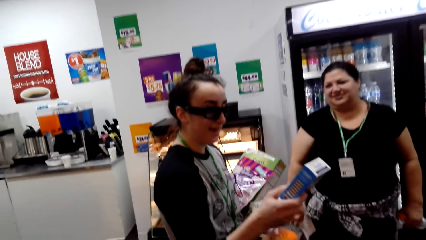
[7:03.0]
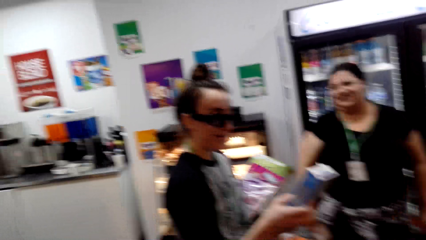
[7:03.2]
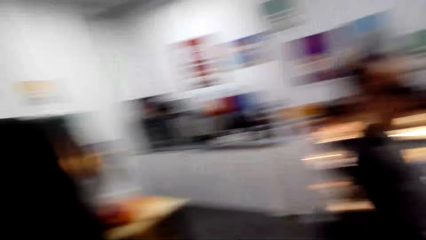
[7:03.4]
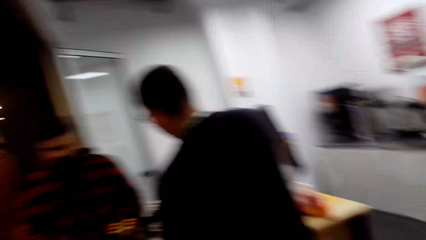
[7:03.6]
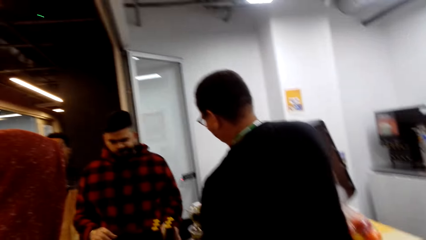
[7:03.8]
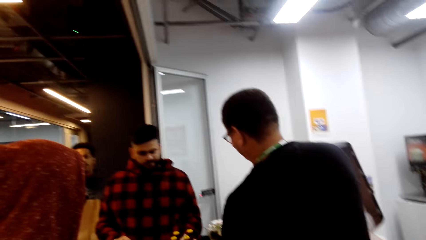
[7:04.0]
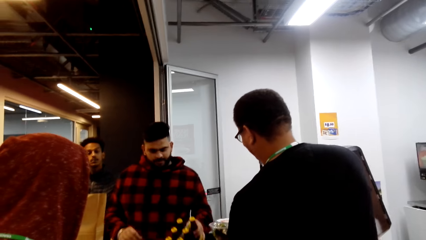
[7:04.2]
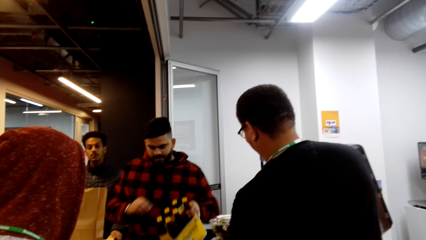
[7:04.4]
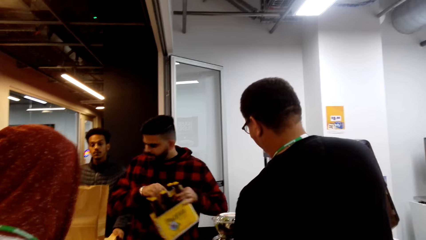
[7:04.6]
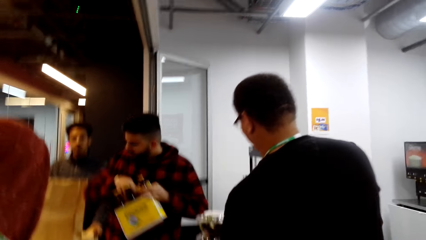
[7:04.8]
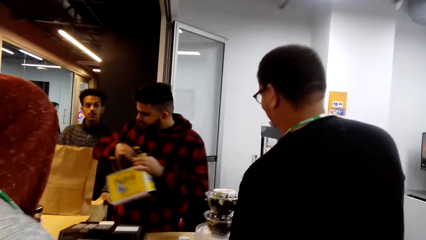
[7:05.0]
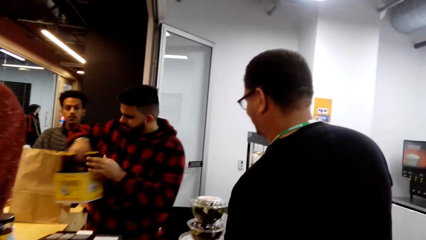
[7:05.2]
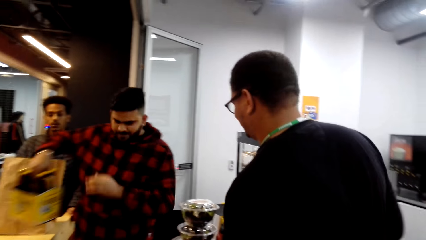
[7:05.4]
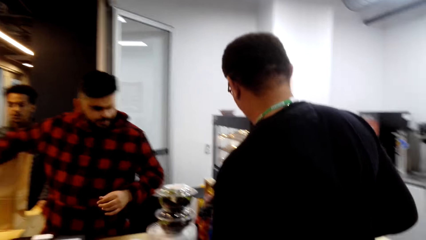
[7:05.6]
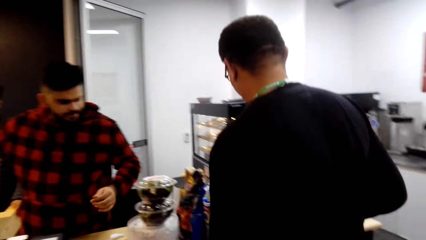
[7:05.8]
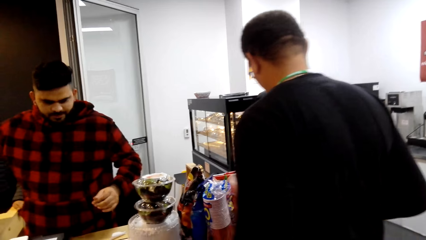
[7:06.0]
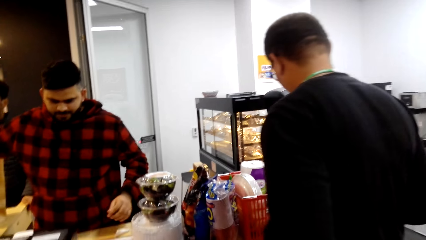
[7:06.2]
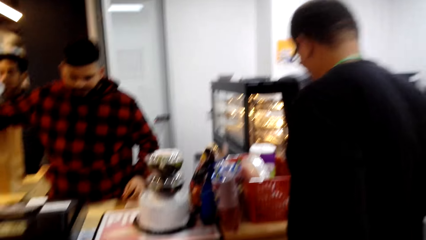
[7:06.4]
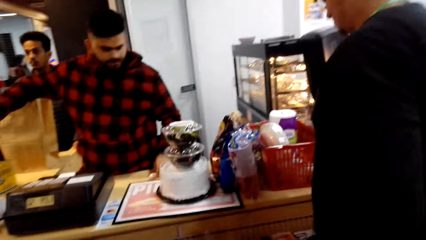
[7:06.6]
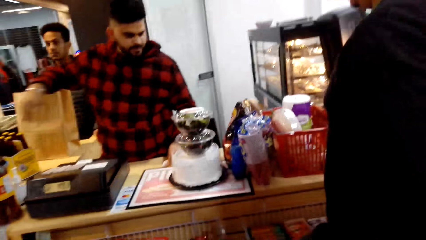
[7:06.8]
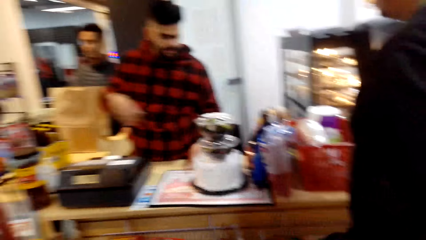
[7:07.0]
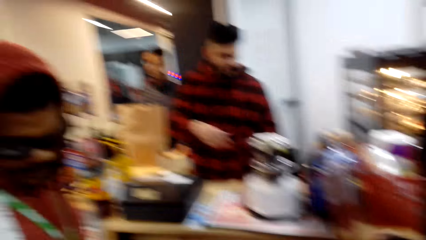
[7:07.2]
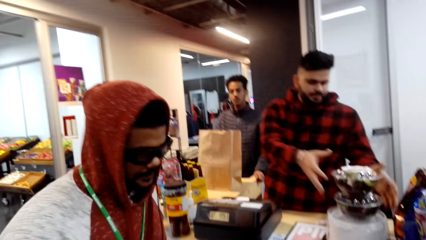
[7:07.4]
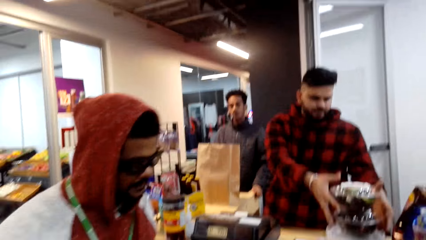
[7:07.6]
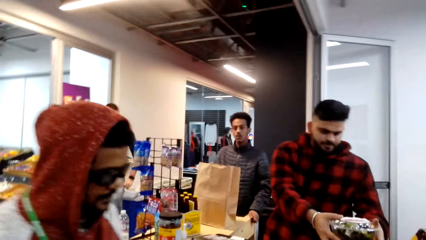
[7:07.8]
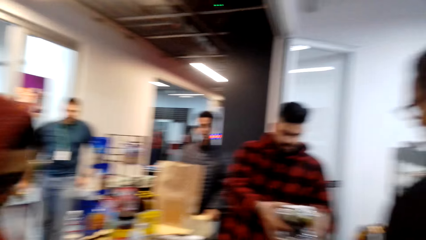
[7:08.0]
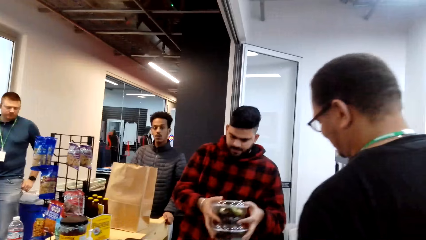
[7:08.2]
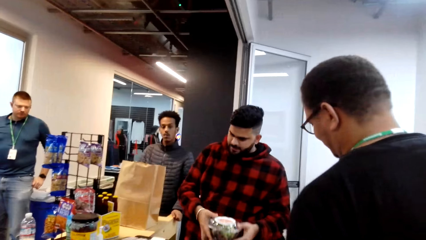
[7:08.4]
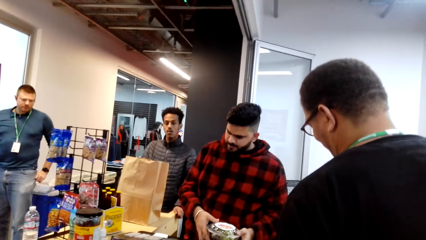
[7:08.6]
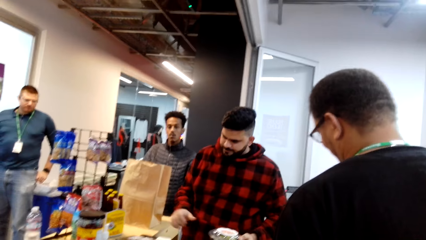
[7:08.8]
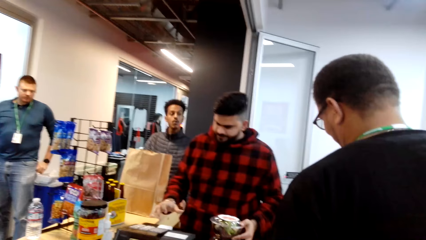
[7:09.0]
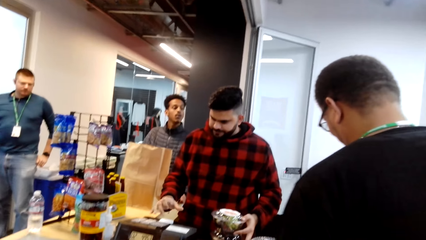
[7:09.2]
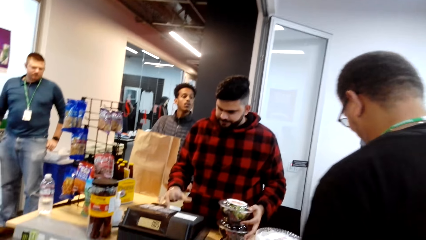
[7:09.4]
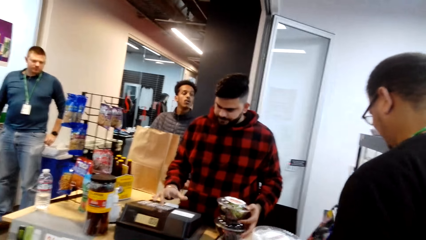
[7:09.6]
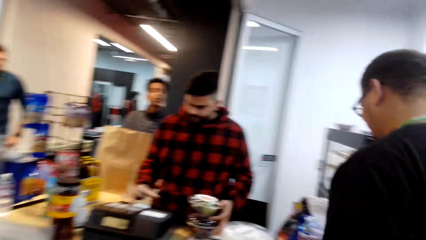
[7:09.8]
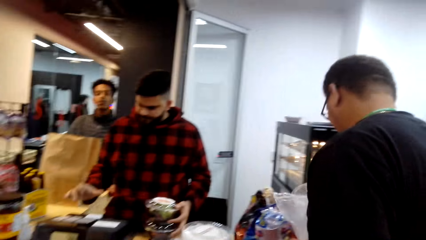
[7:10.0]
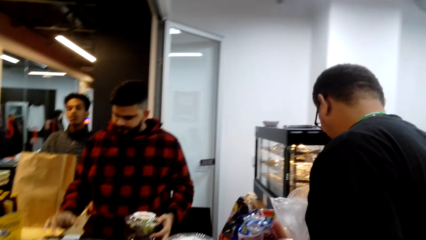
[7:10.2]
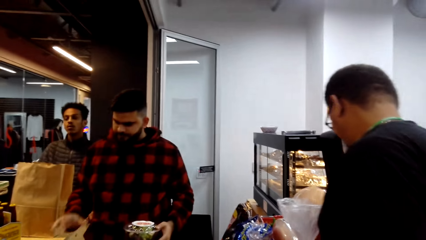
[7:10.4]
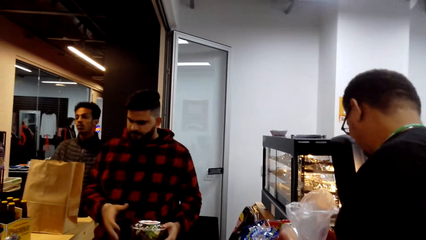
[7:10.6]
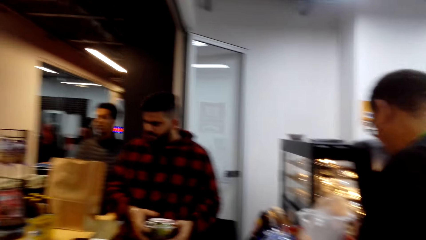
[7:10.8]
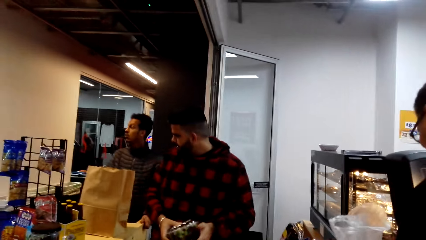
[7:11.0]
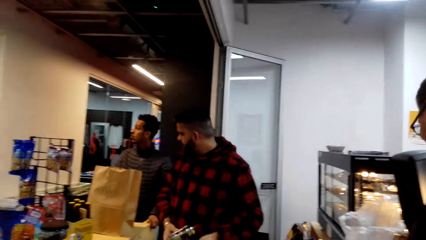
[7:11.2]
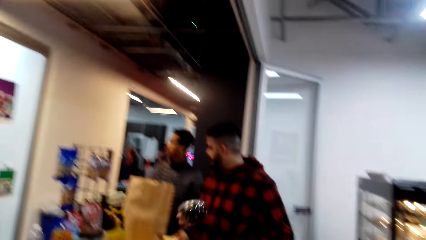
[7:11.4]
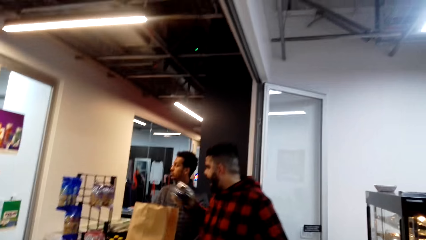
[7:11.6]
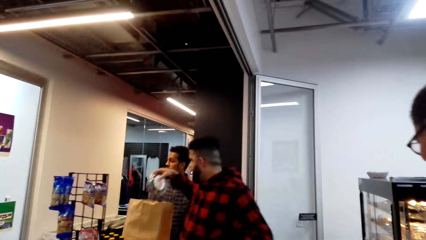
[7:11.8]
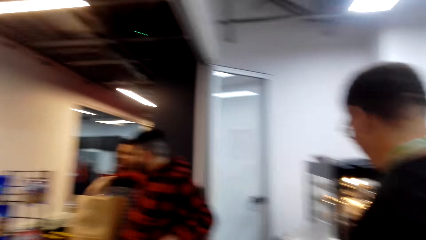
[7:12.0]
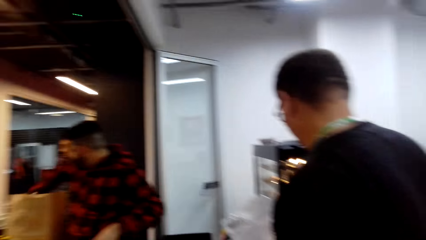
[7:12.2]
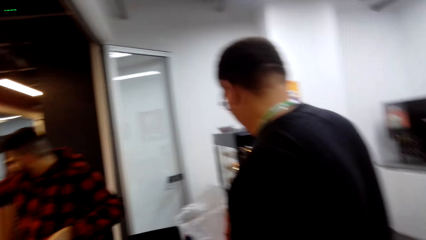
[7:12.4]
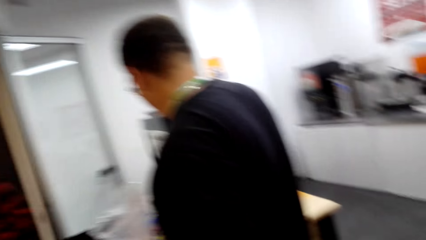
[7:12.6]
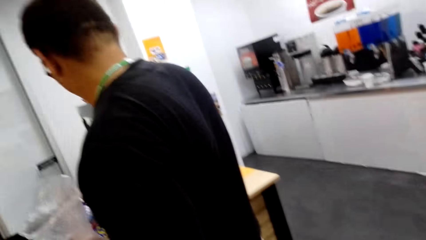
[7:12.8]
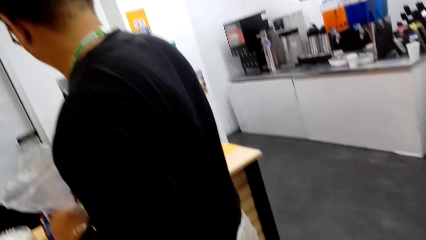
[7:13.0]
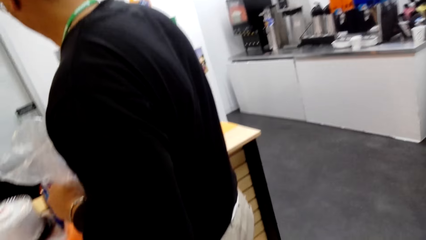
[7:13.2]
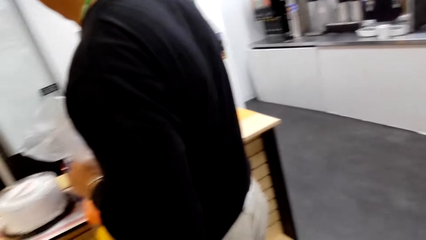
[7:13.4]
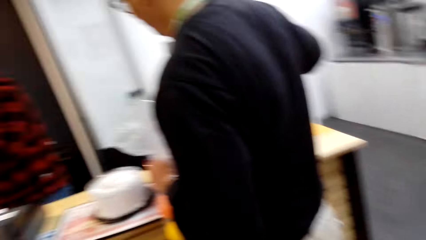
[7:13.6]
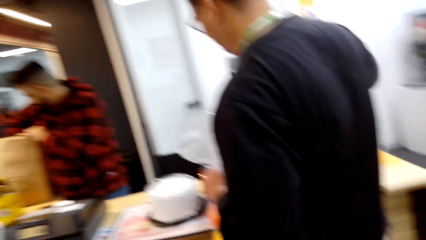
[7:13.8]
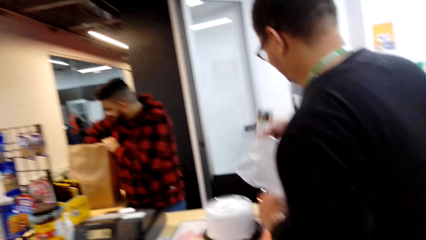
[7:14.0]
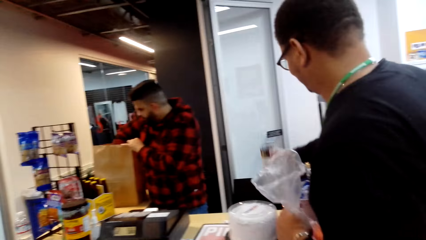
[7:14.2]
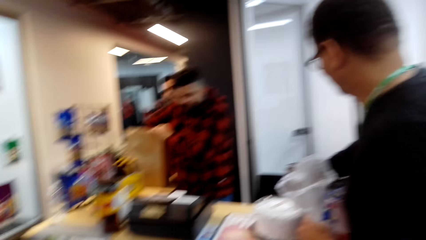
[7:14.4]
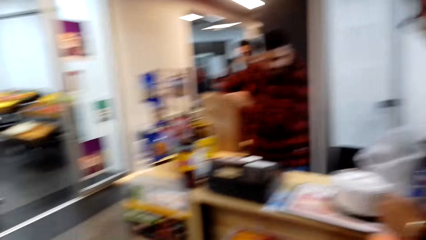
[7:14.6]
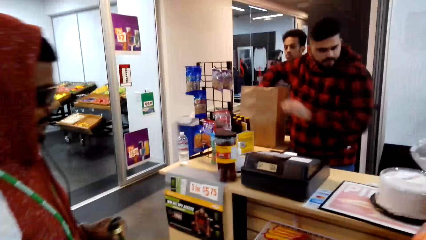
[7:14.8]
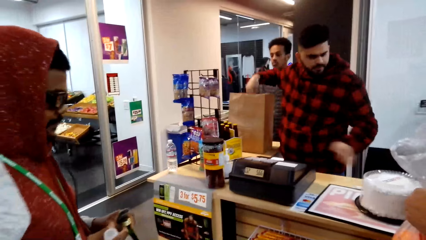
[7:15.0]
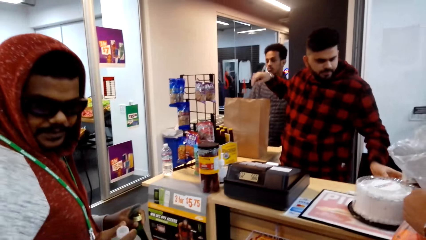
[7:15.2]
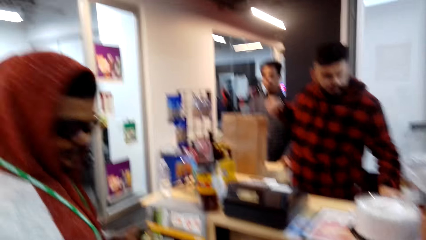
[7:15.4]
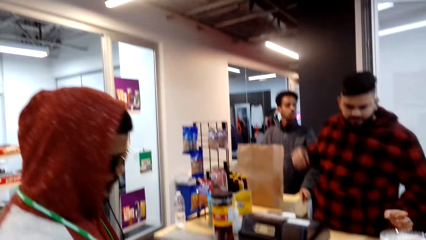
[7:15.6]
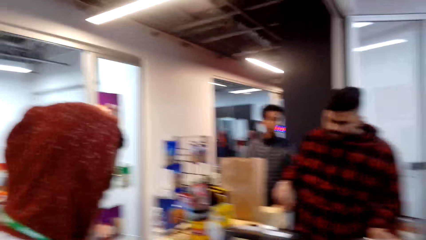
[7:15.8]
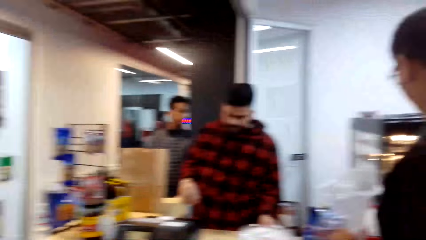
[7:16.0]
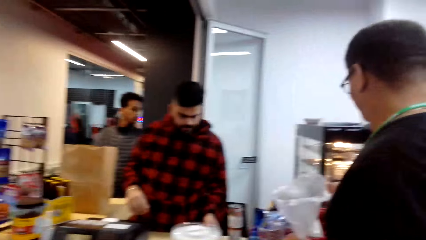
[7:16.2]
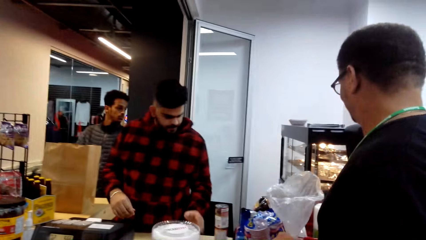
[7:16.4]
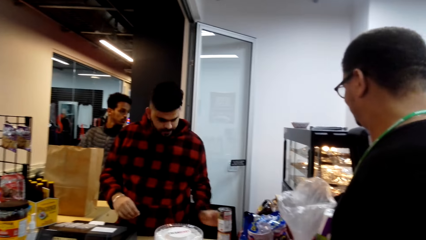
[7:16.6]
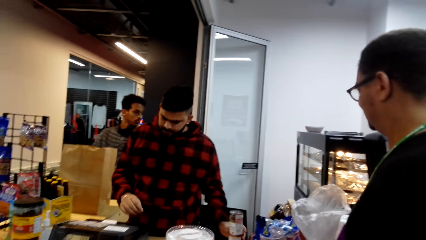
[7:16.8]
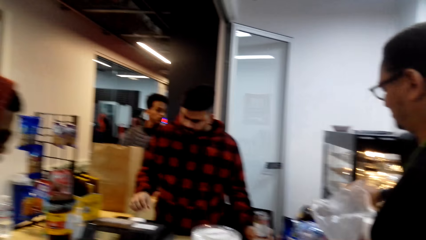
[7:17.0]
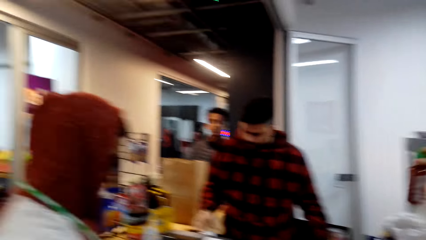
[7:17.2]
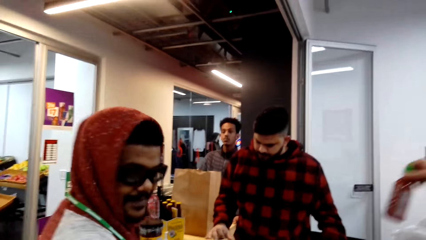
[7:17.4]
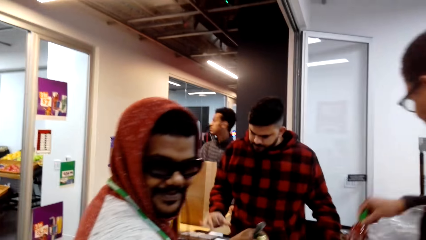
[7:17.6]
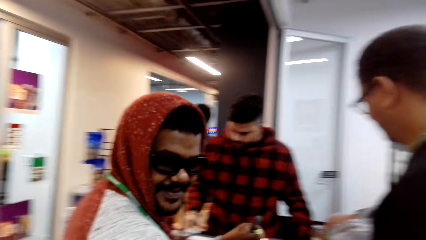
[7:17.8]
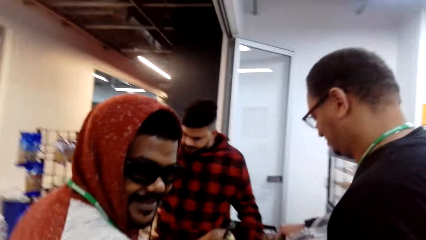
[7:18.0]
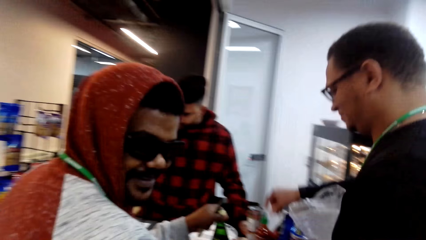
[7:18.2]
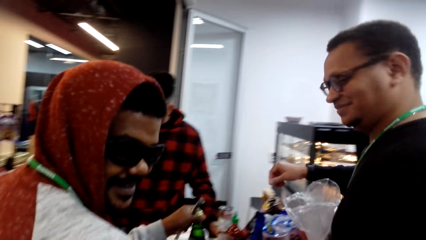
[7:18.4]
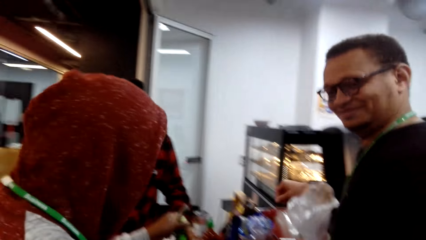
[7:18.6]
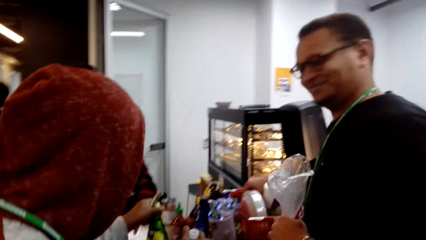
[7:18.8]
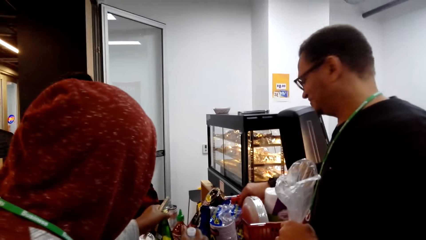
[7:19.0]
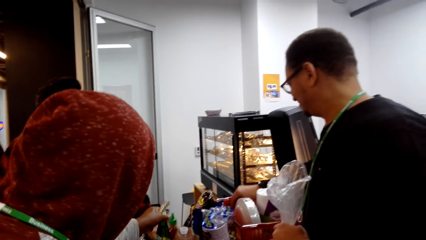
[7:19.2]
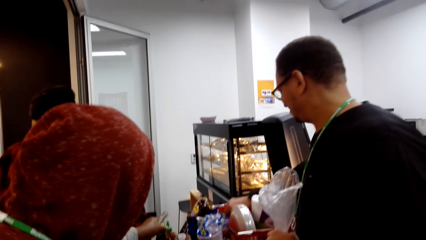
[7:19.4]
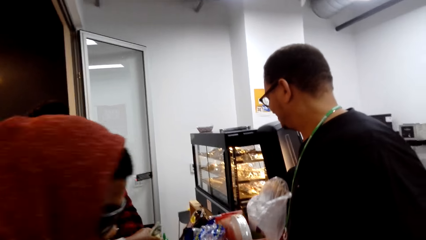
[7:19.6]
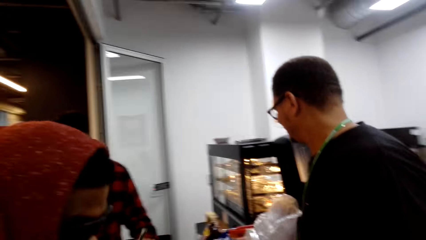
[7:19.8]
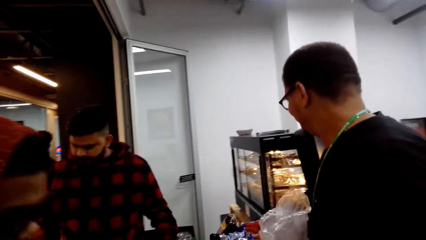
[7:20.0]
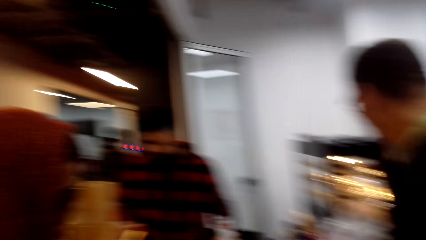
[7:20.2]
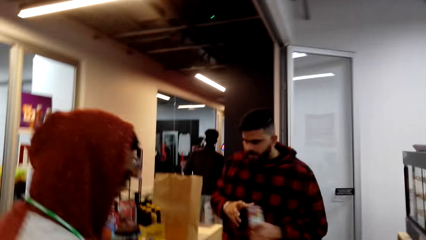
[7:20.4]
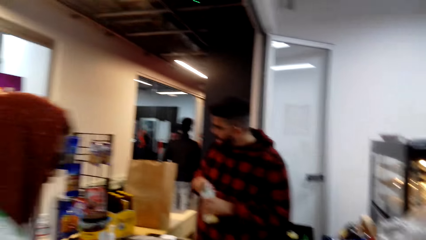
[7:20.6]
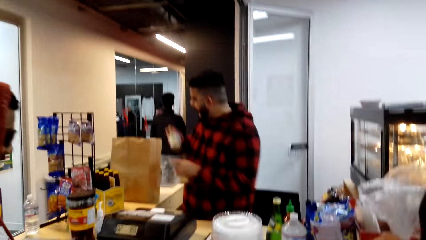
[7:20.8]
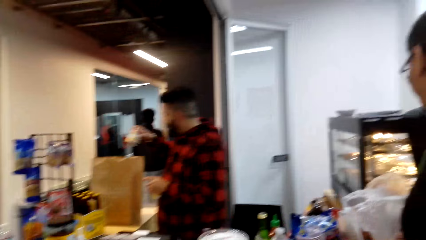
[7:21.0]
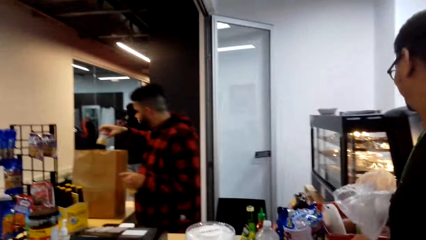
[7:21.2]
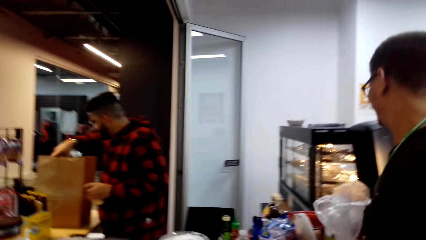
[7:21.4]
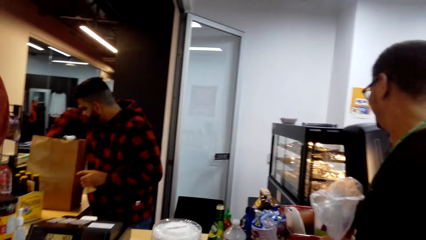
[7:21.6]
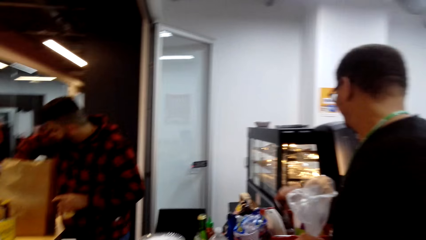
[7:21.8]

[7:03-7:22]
A man lifts a box of bottles. He transfers the box to the right hand. Another man makes a step. The camera wearer looks around. The first man operates a machine. He lifts something and puts something on the brown bag. The camera wearer looks around. The other man lifts a bottle of something. The camera wearer converses with another man. They look around. The first man puts something on the brown bag.
